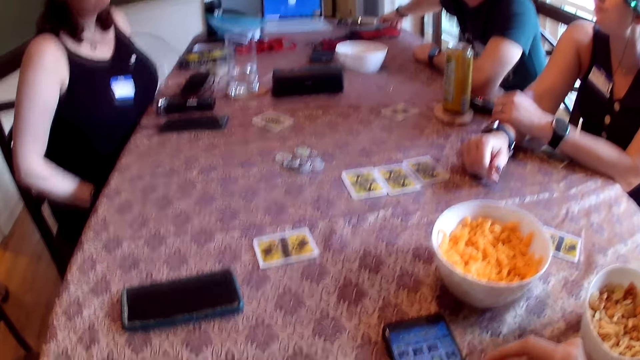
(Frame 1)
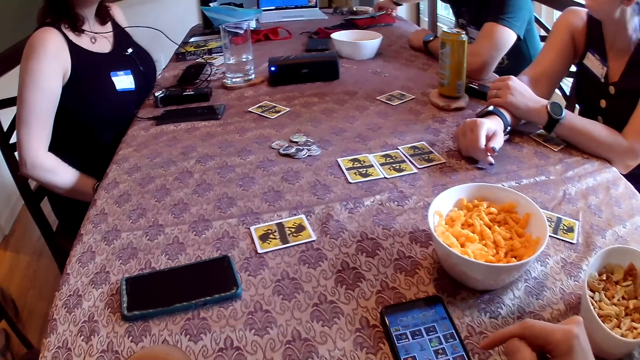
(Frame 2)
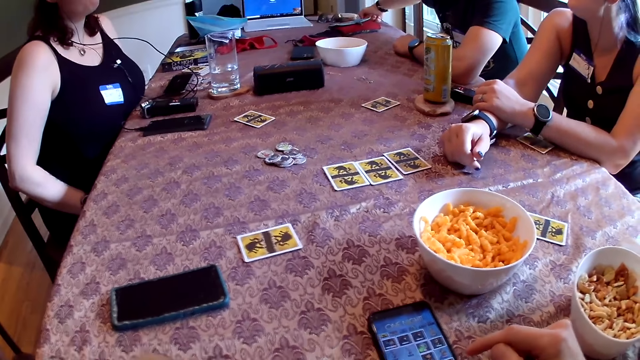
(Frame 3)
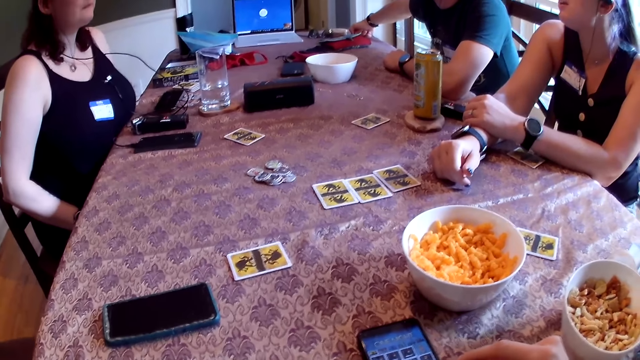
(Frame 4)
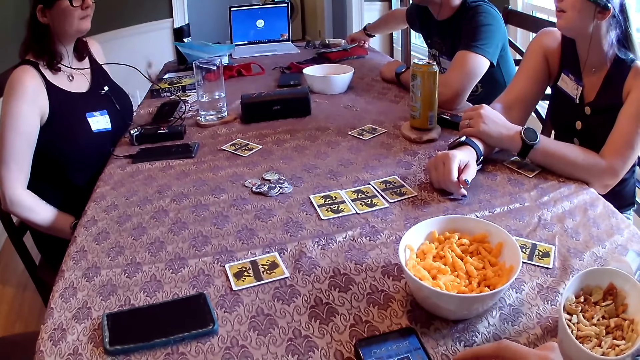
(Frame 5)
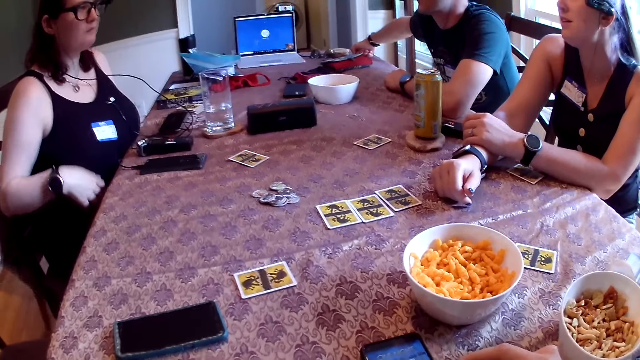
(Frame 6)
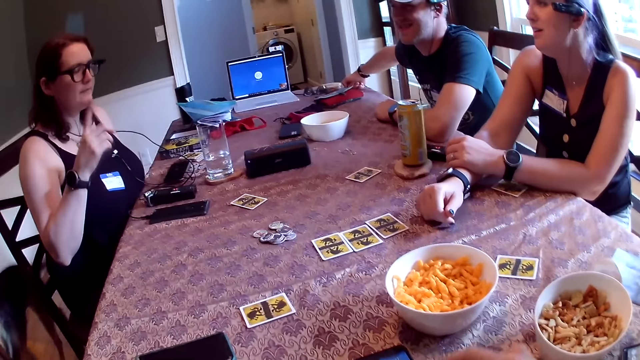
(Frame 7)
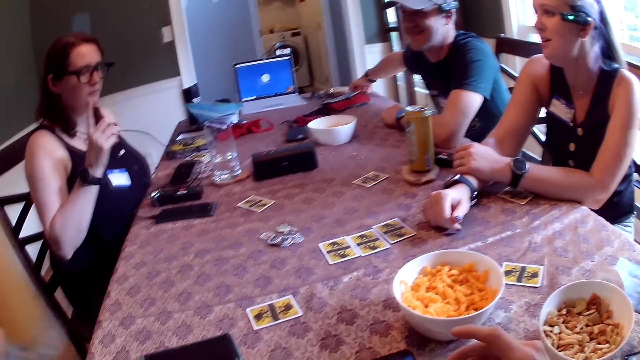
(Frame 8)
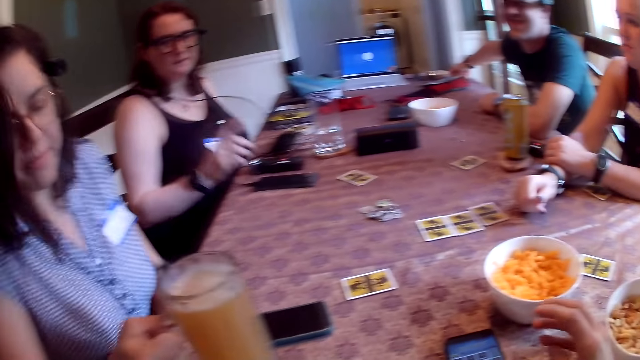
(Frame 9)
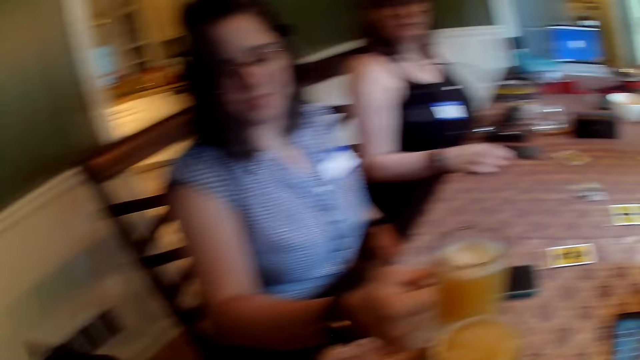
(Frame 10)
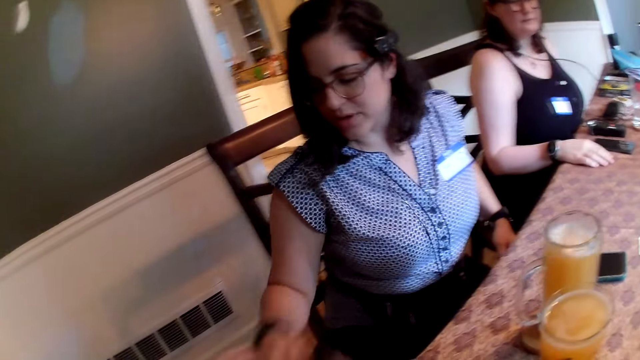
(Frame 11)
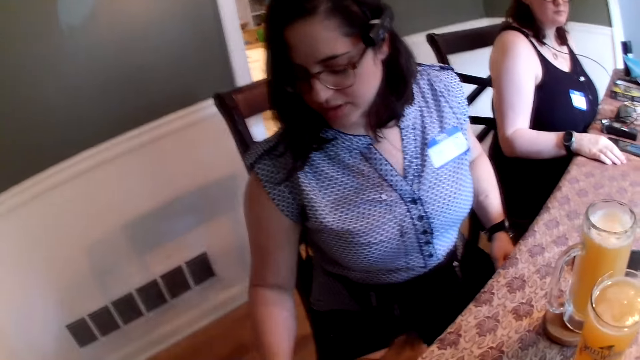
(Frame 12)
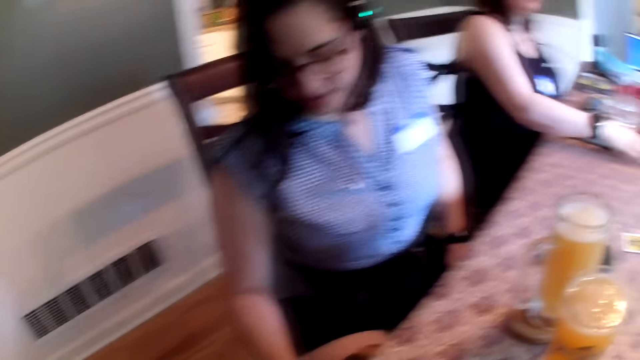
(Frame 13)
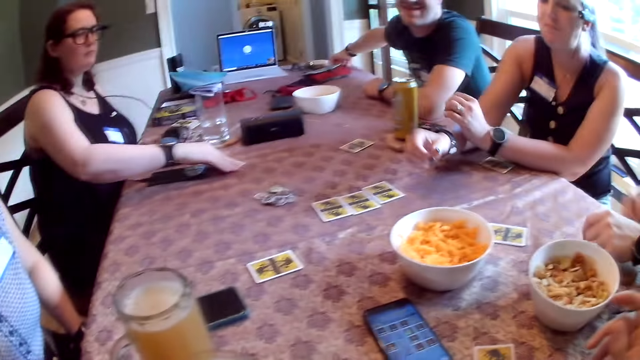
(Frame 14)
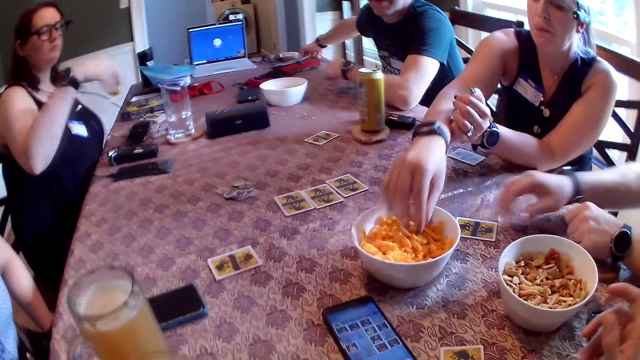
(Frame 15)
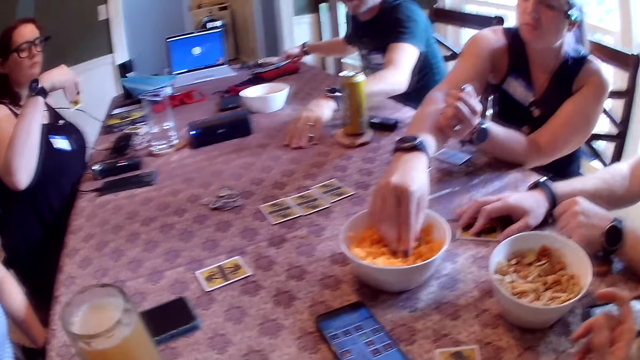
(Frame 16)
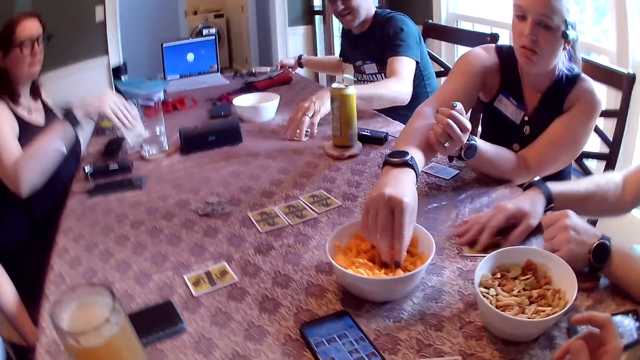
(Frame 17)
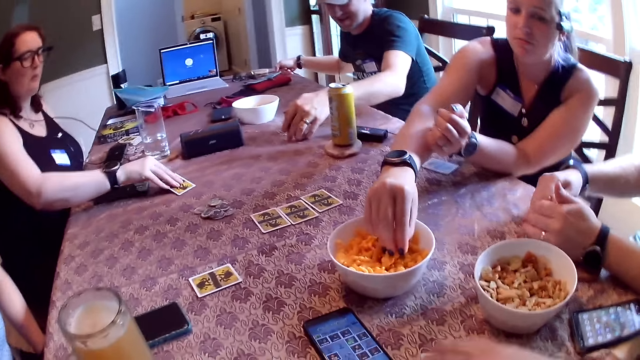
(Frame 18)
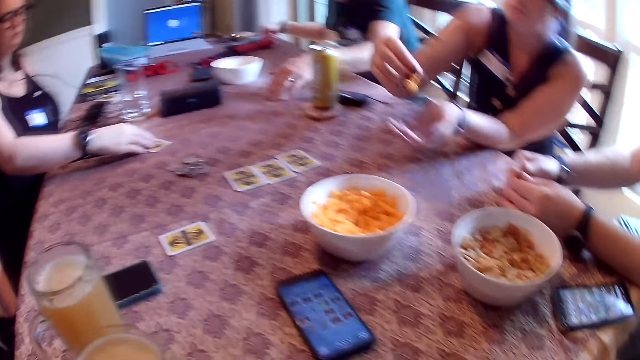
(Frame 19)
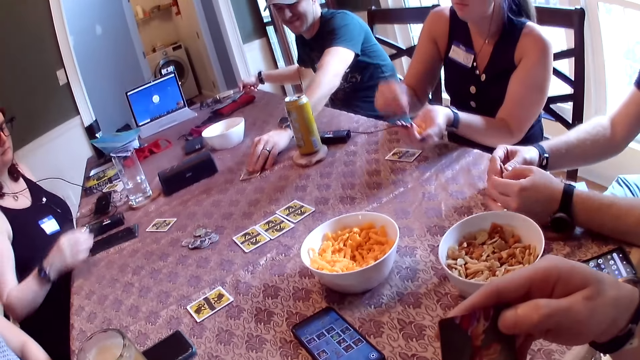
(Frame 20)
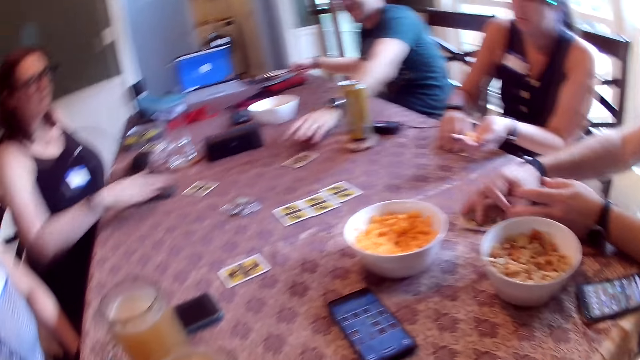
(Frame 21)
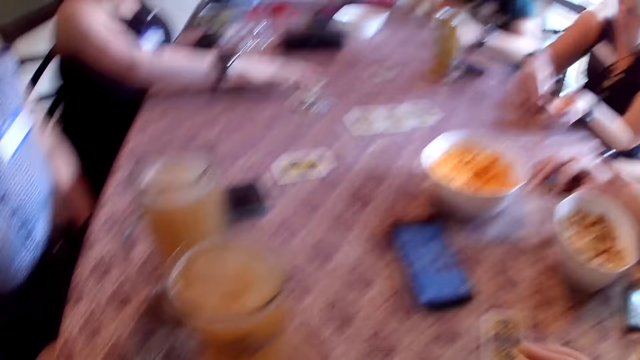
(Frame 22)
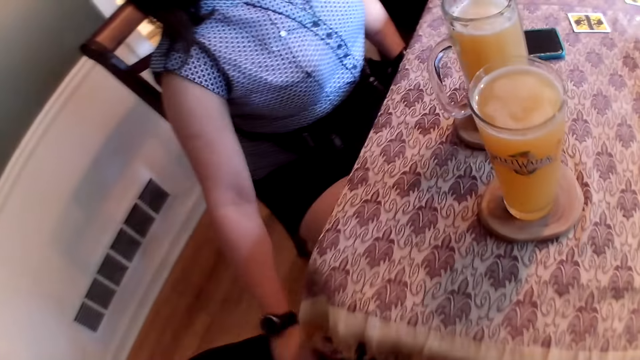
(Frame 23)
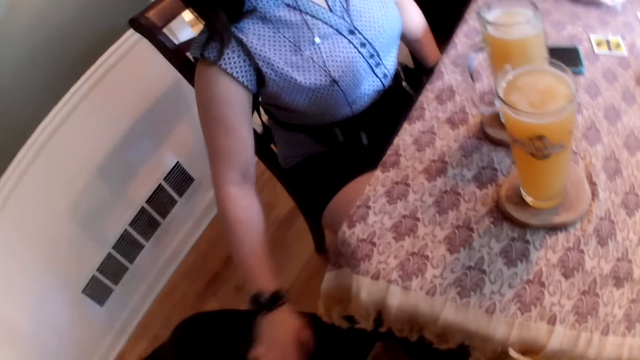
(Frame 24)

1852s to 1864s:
The camera wearer presses the phone with his right hand. A woman points with the right hand at the table. Another woman places a mug on the table, sits on a chair and drops a cup on the table with her right hand. The camera wearer looks around in the room. The first woman picks a card from the table. A third woman picks a snack from a bowl with the right hand. A man picks a card from the table with the right hand. The first woman drops the card on the table. The man places a playing card on the table.

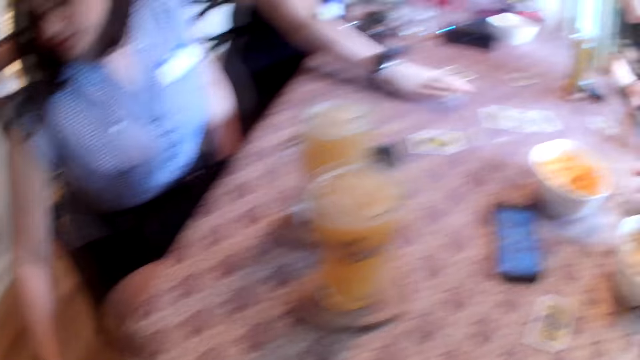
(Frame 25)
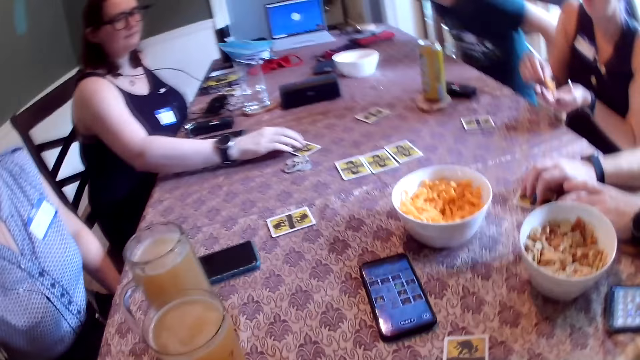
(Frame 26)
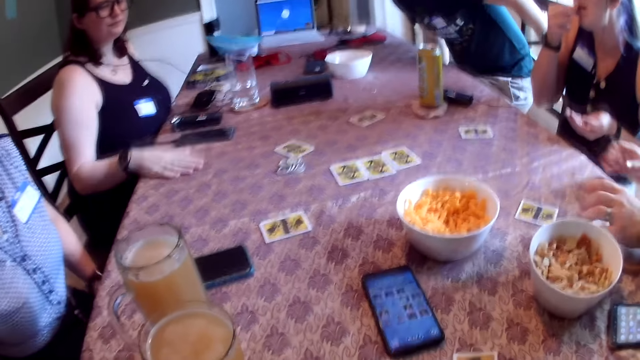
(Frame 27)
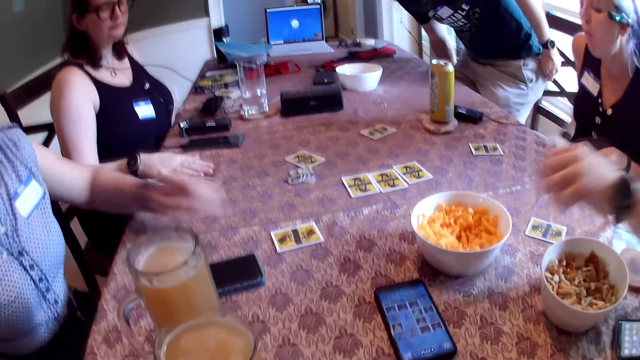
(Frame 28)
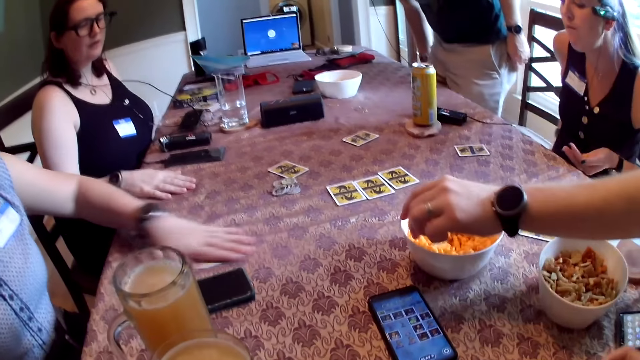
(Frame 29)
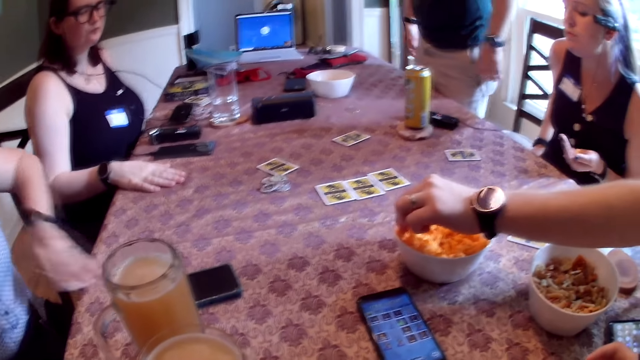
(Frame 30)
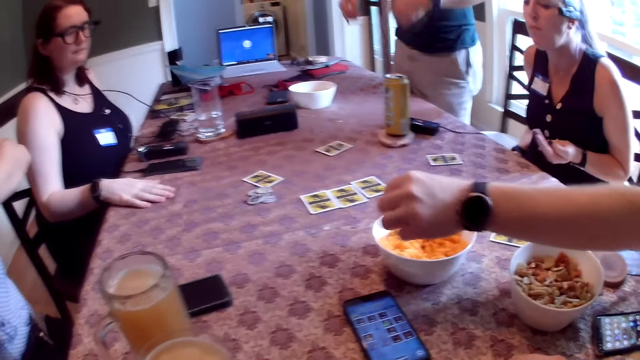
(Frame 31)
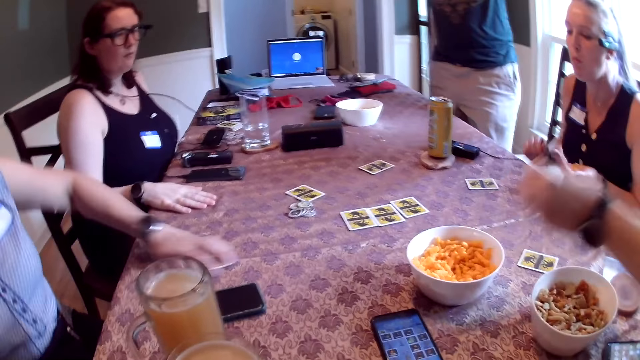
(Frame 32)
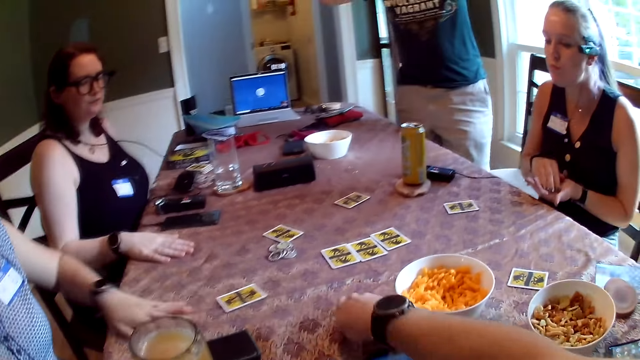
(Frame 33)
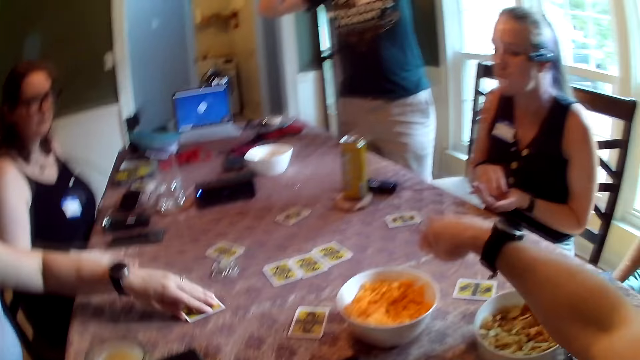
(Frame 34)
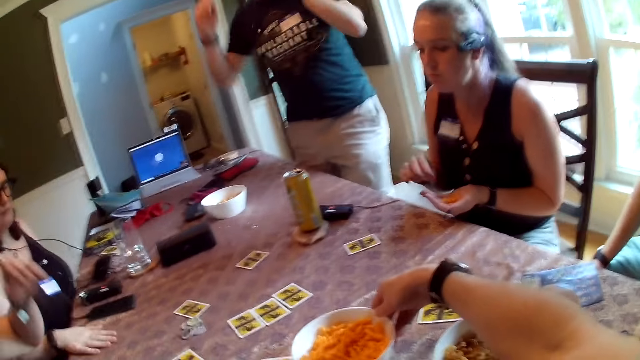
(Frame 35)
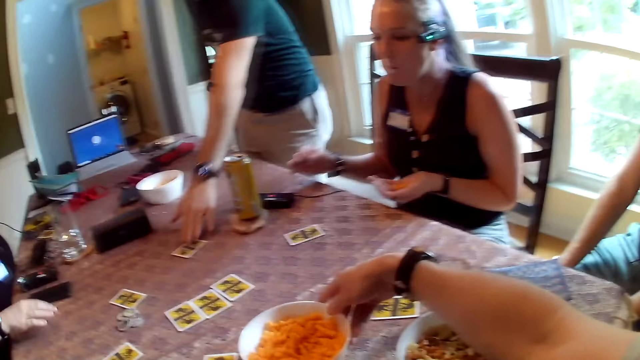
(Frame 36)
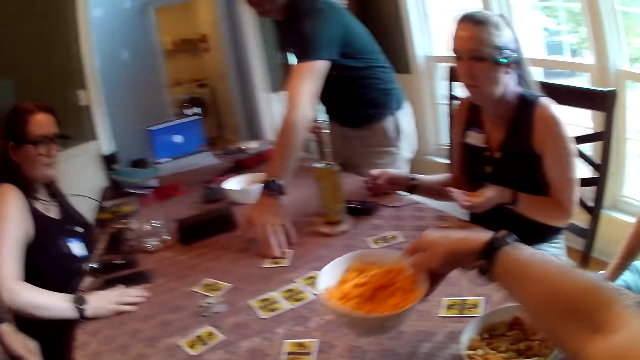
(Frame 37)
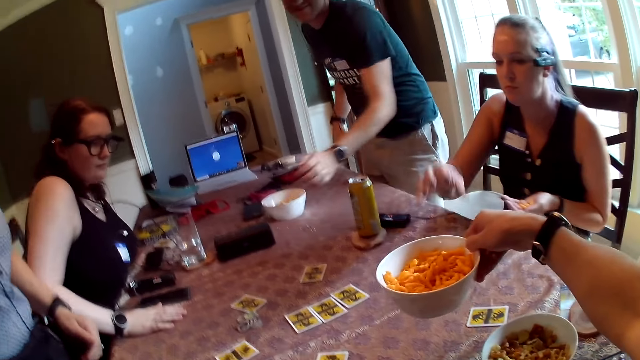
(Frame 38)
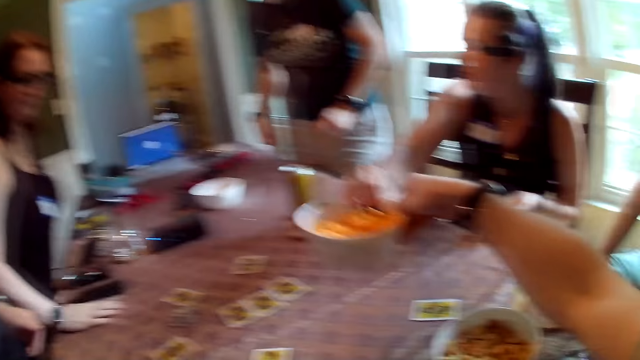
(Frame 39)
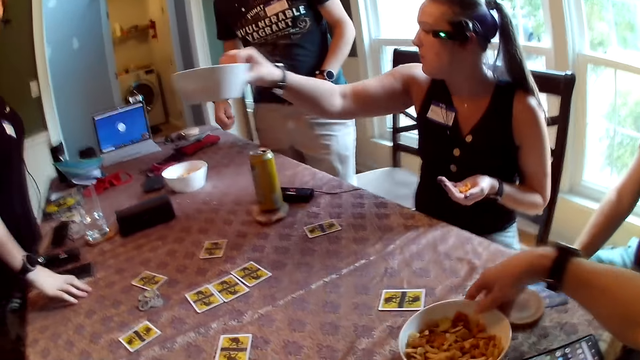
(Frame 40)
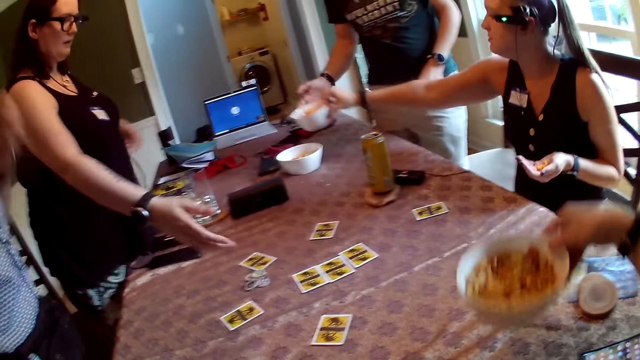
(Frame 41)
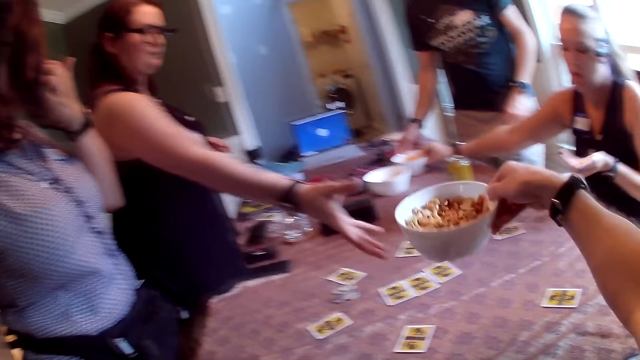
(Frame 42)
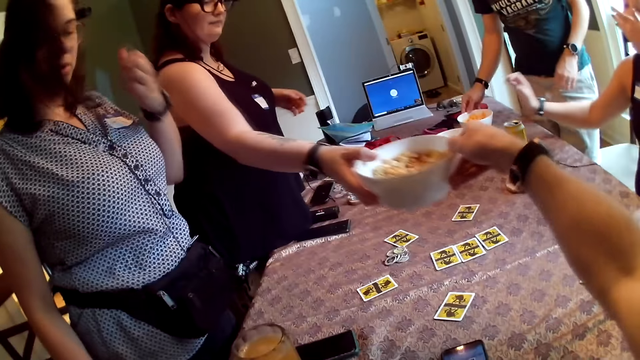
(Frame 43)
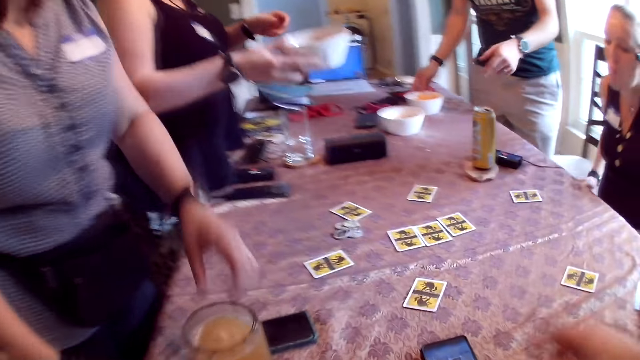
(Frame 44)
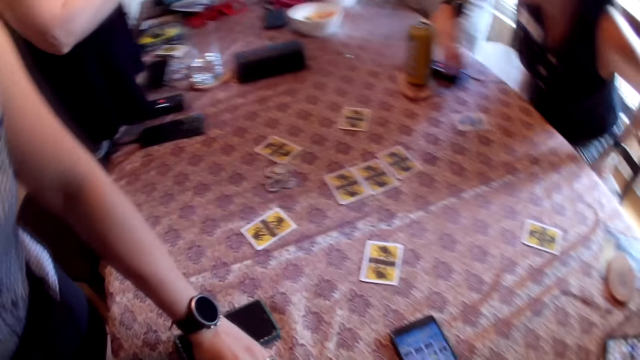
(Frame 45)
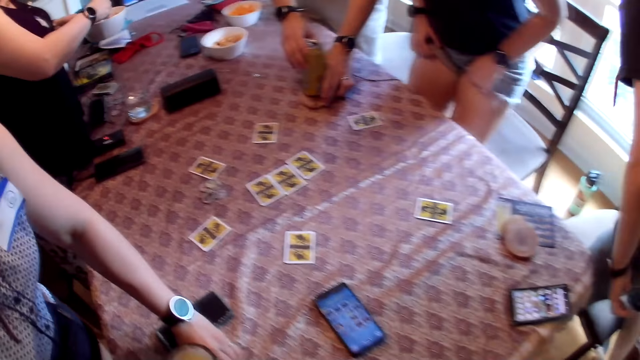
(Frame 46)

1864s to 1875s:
The camera wearer looks around in the room. A man stands in the room. A woman picks a card from the table. Another man picks a snack from a bowl with his left hand. The camera wearer pushes a playing card on the table with the right hand. He picks the bowl with his right hand. The first man moves a card. The camera wearer gives another woman the bowl. The second woman holds the bowl with the right hand. The camera wearer picks the bowl with his right hand. The second woman drops the bowl on the table with her right hand. The camera wearer gives a third woman the bowl. He holds the bowl with the right hand. The third woman picks the bowl from the camera wearer with the right hand.
